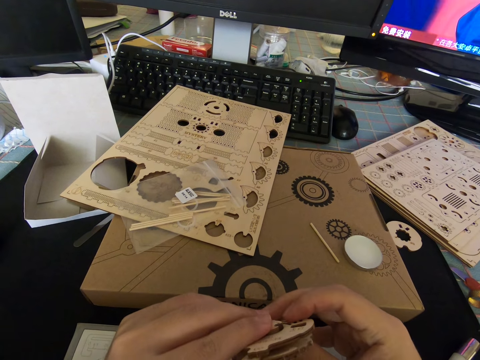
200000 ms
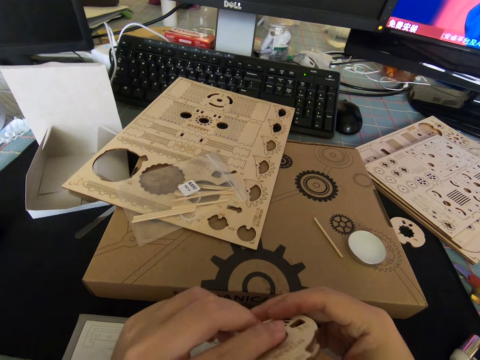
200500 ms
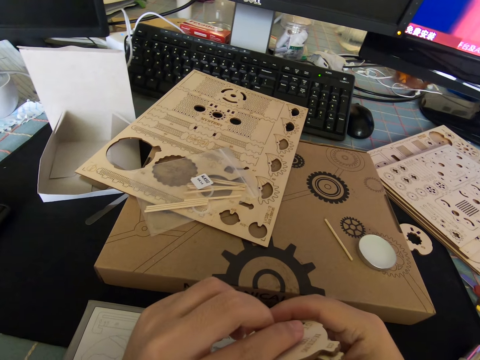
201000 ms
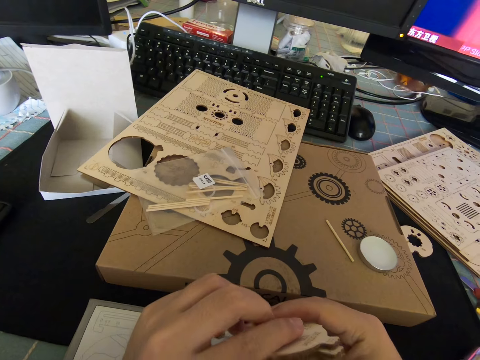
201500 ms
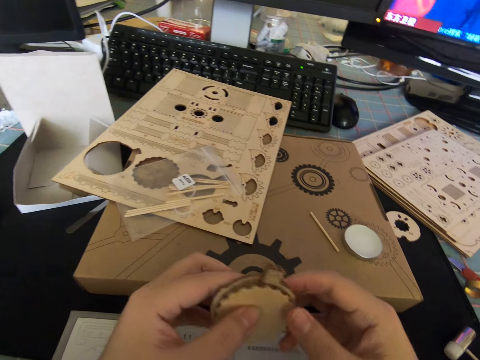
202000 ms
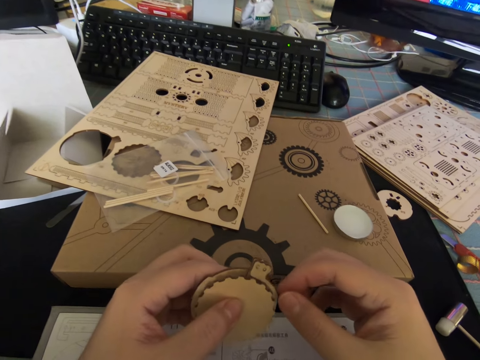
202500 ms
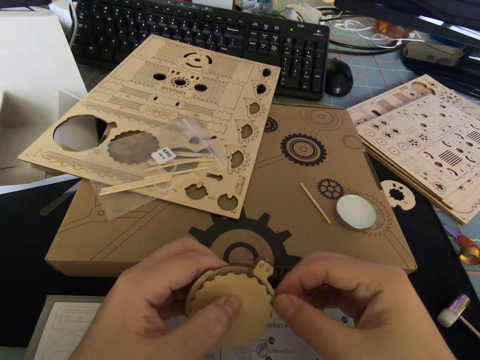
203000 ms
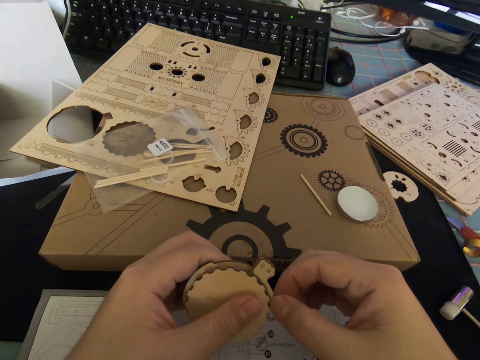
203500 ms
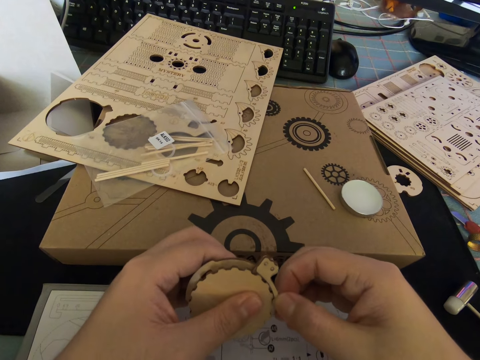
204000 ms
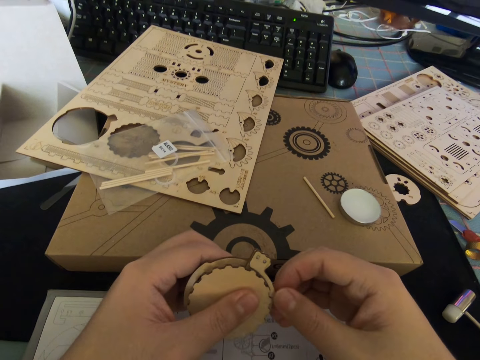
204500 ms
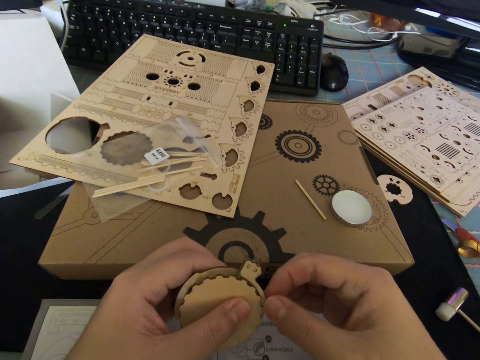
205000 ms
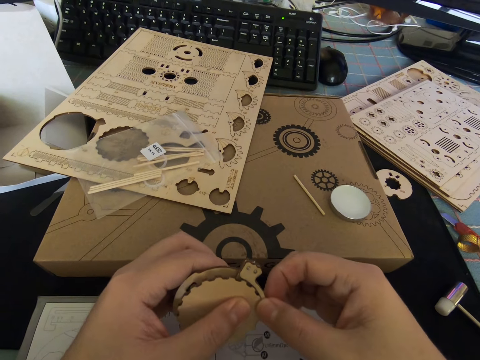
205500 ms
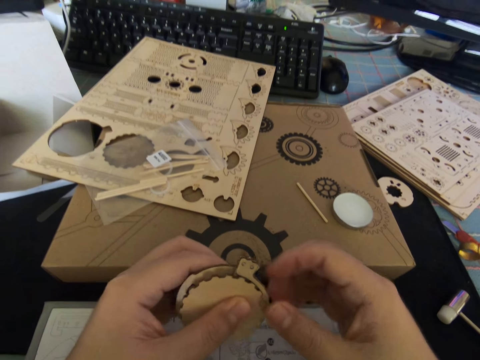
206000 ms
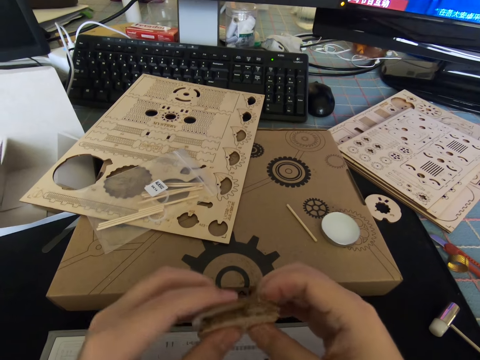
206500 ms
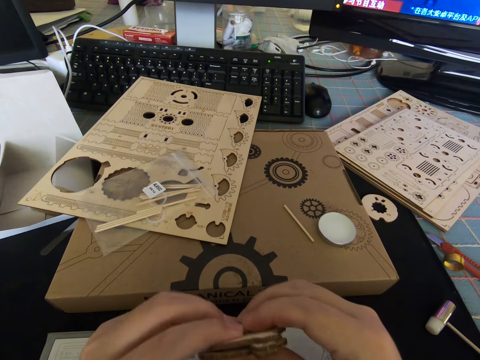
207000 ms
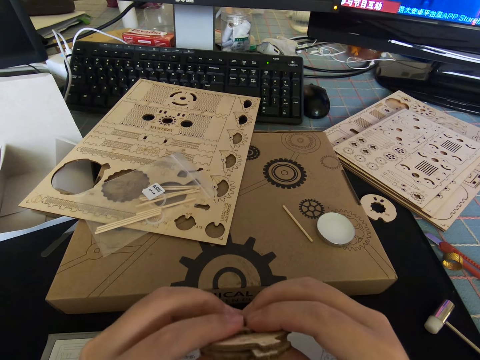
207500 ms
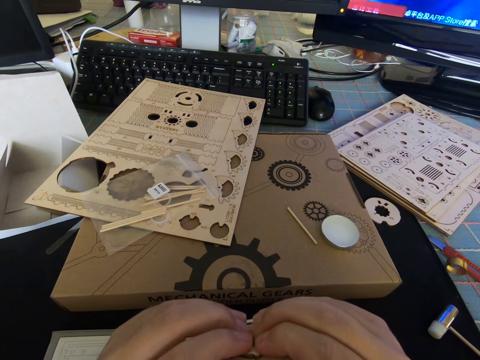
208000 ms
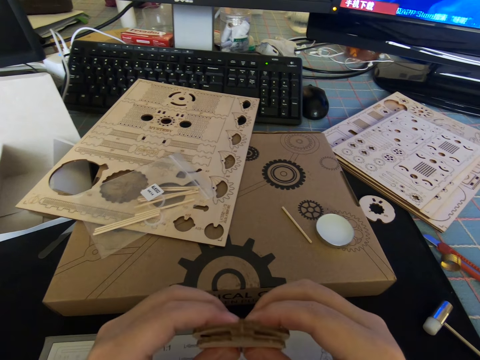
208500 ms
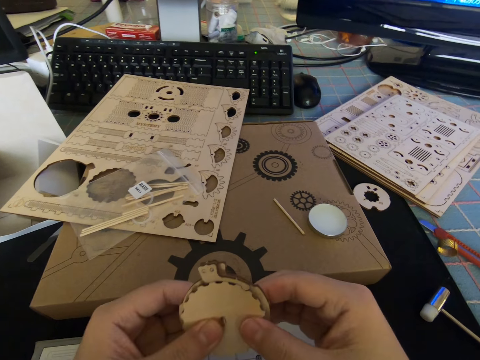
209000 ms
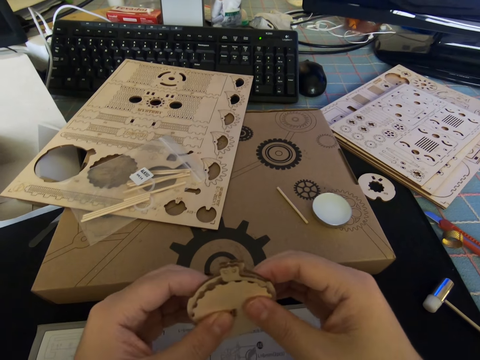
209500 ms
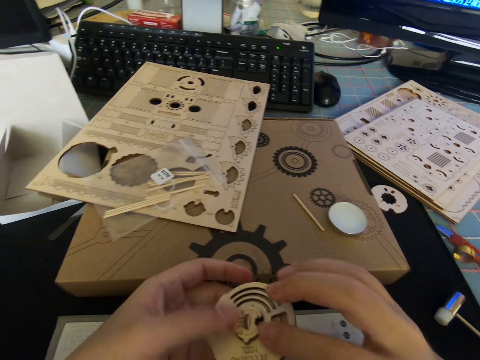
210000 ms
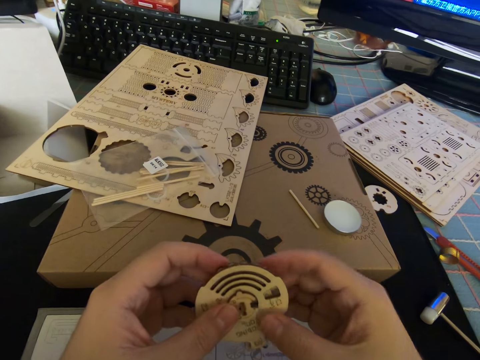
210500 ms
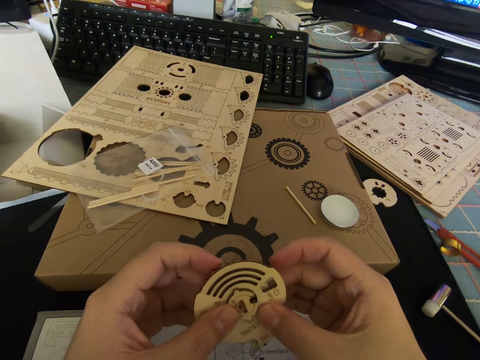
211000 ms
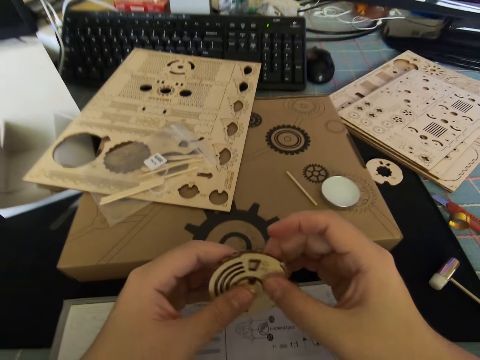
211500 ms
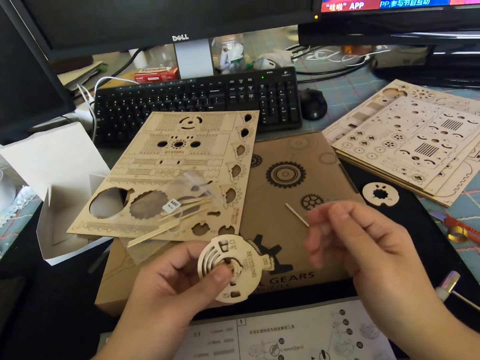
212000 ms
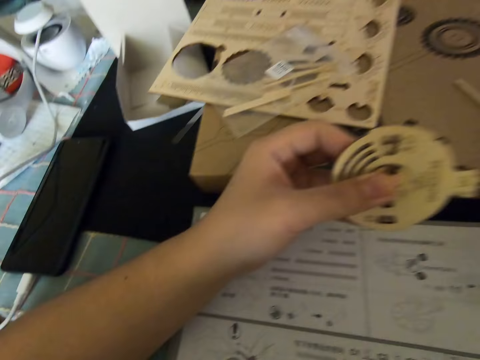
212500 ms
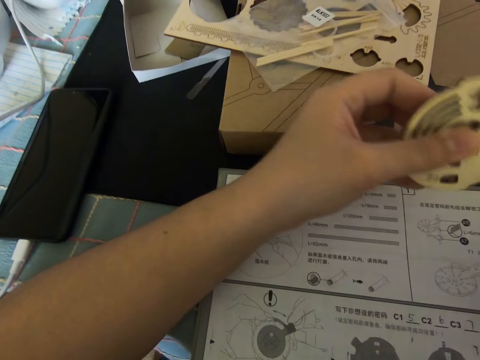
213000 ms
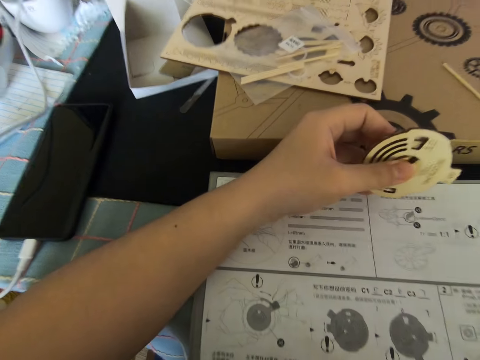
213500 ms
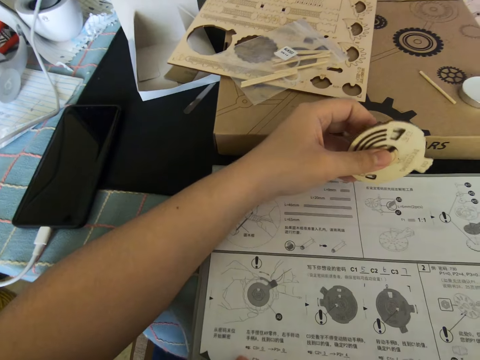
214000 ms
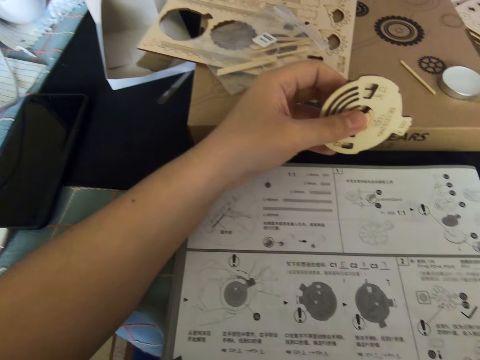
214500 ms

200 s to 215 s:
The camera wearer stares at the cutout. They let go of the cutout. They read the manual.

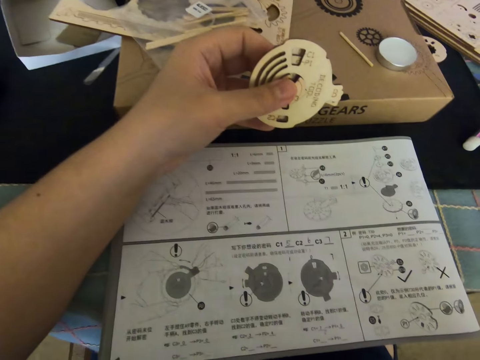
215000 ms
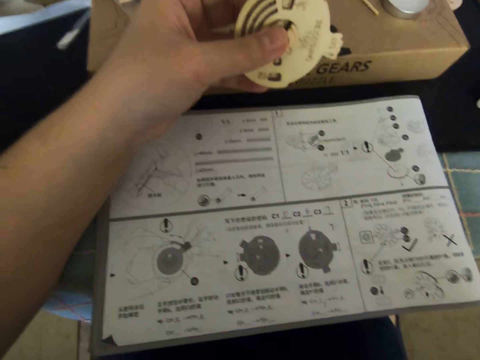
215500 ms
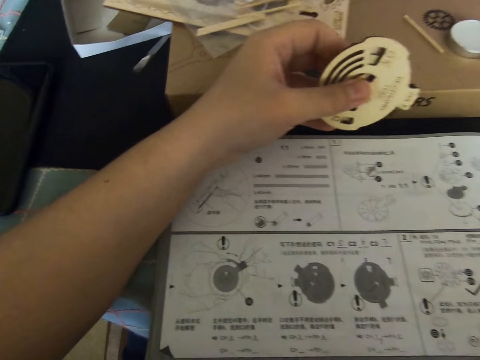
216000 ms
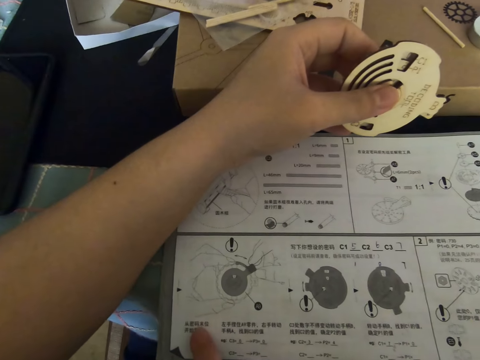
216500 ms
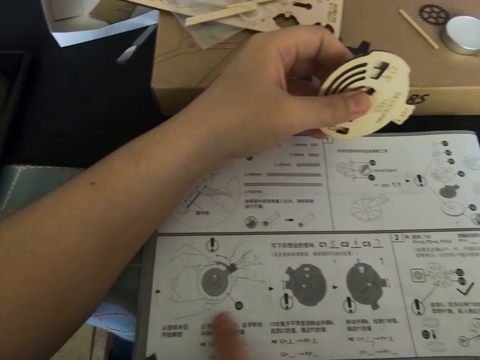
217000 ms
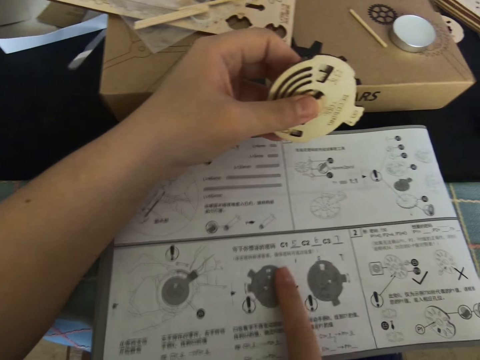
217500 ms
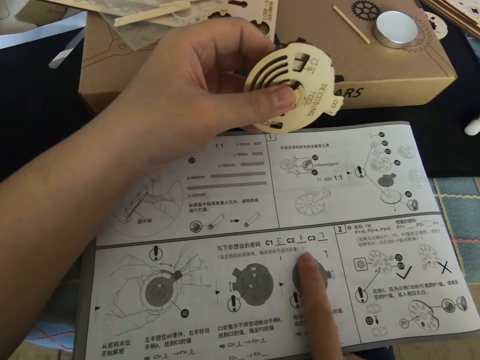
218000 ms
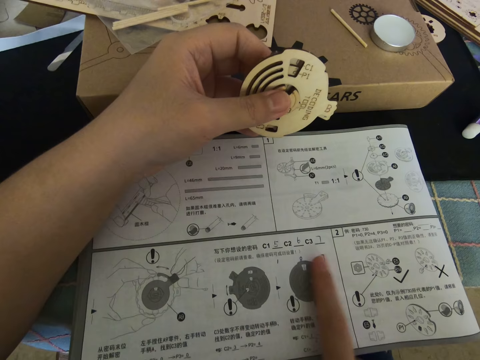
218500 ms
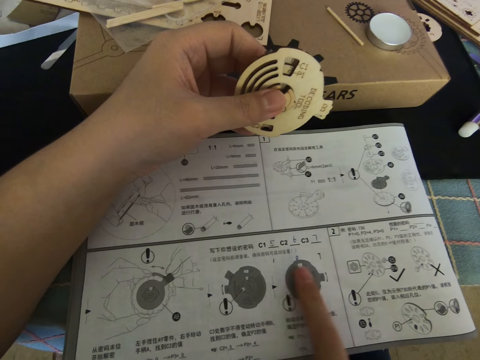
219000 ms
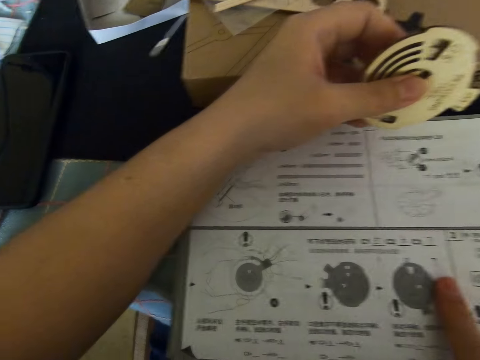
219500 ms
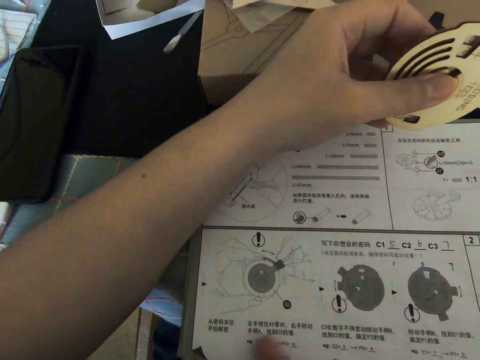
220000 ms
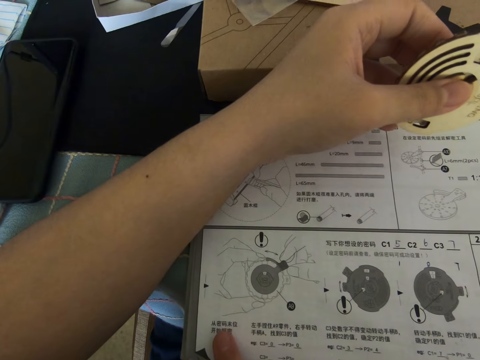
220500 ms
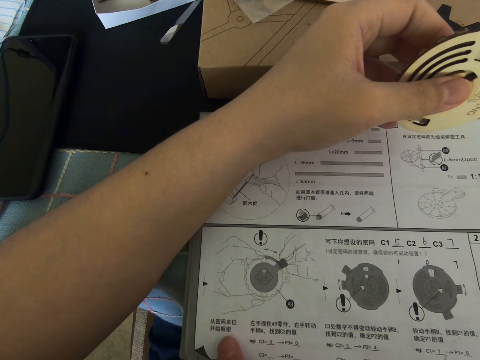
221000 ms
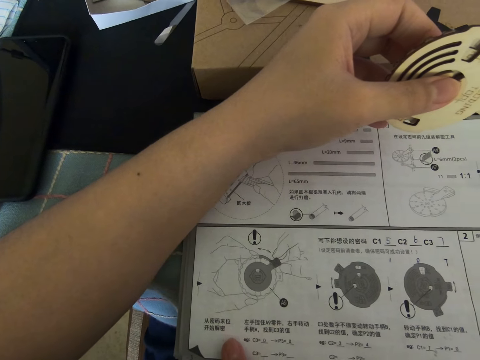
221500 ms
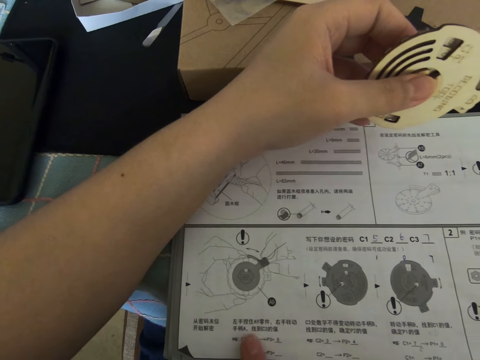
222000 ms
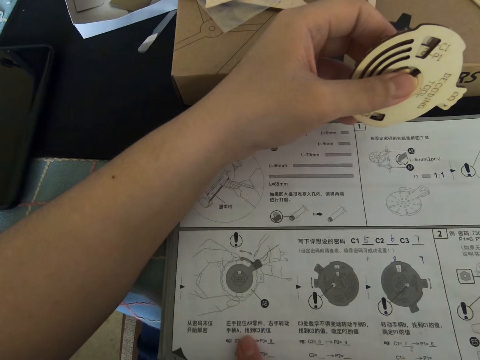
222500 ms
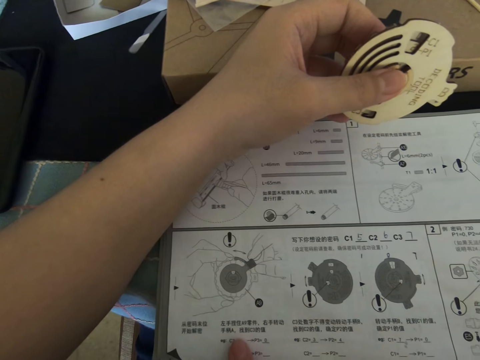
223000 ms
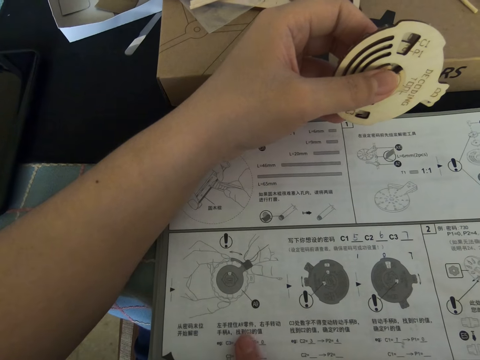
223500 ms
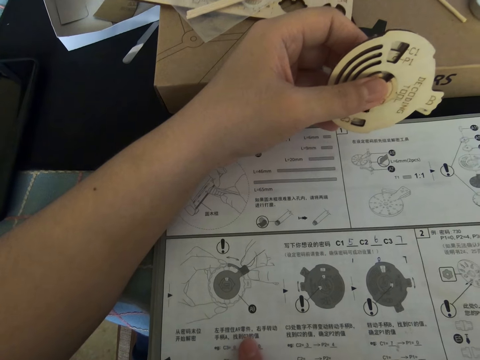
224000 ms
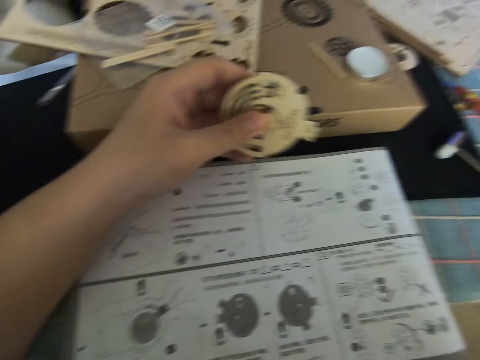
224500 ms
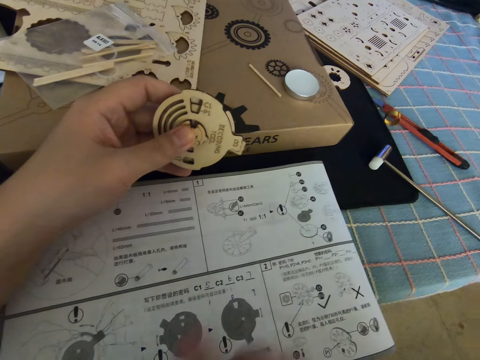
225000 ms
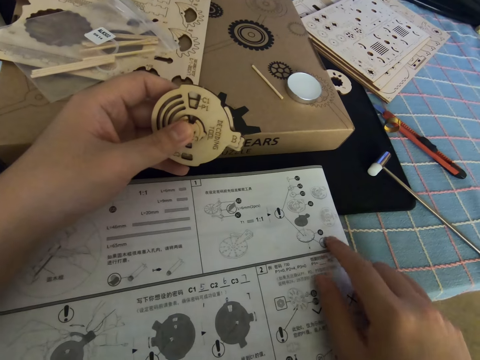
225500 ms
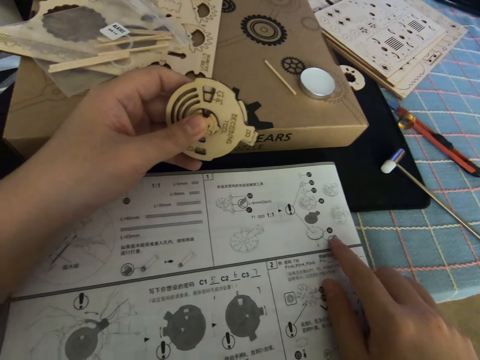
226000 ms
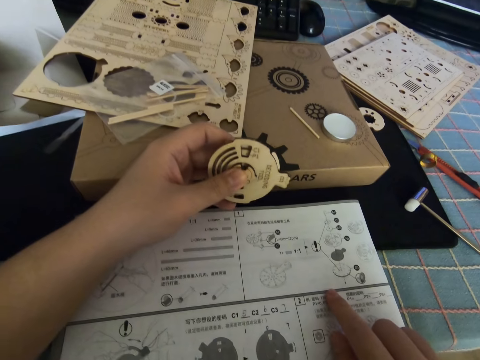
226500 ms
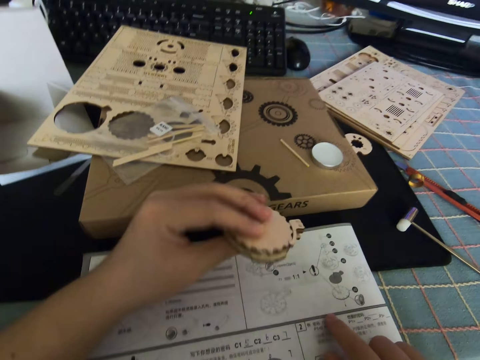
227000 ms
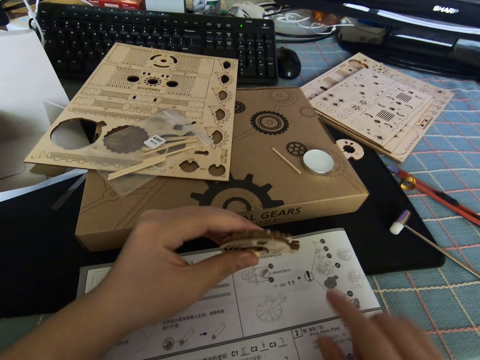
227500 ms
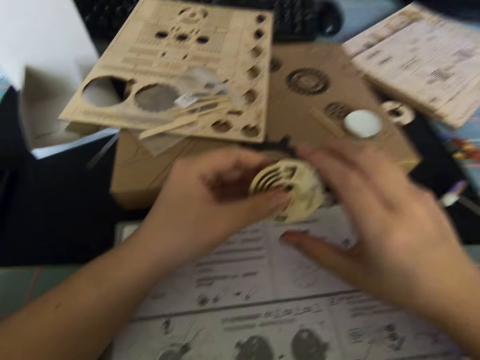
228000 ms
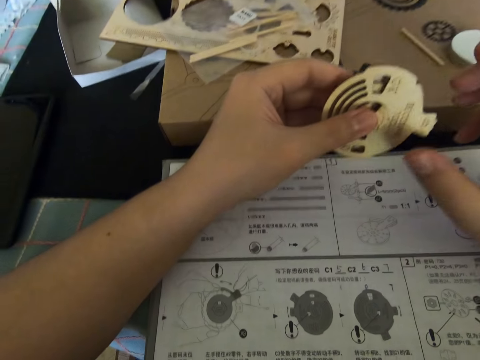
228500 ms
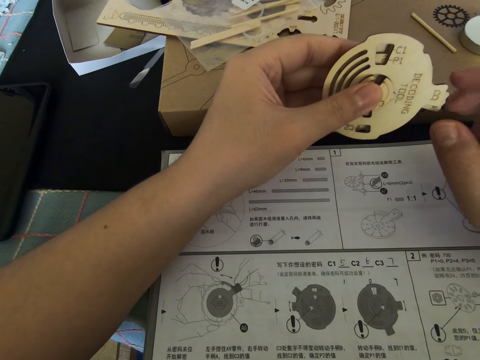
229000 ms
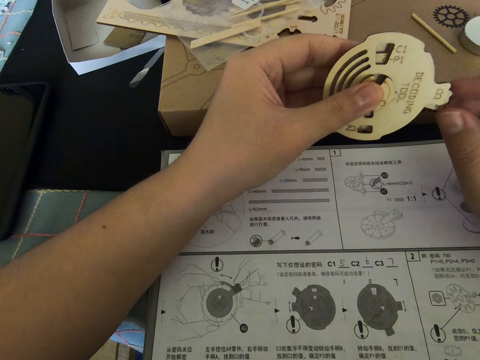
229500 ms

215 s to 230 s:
The camera wearer points at the manual with his finger. He reads the manual. He points at the manual with his finger. He turns the cutouts. He reads the manual.
